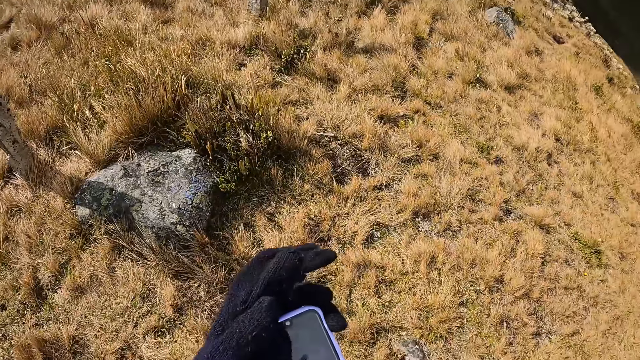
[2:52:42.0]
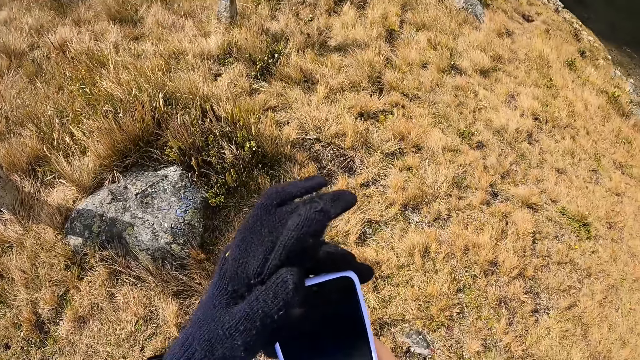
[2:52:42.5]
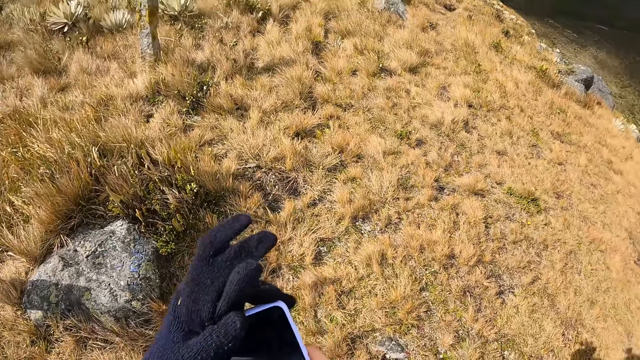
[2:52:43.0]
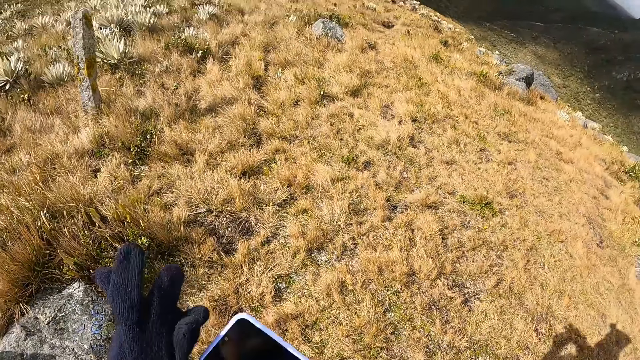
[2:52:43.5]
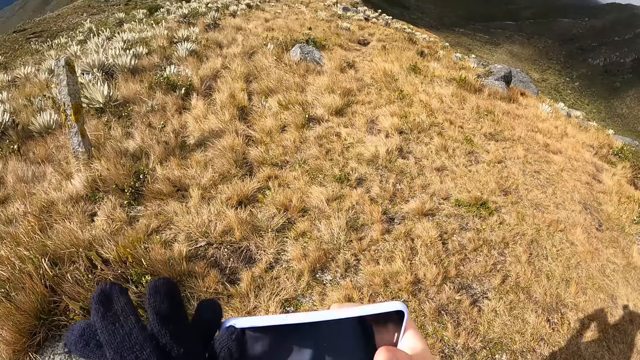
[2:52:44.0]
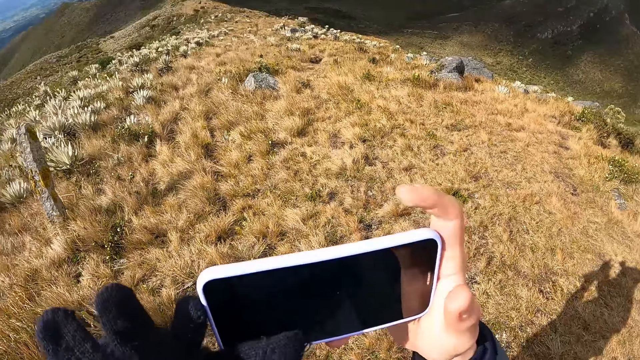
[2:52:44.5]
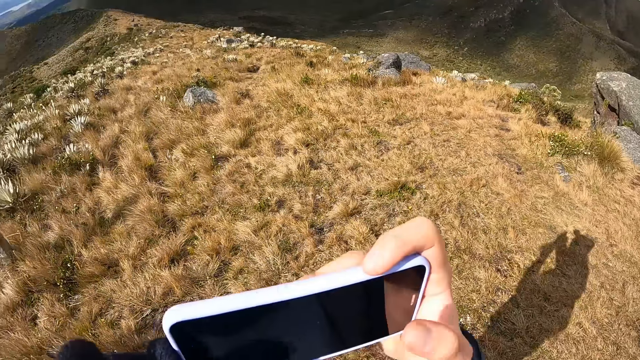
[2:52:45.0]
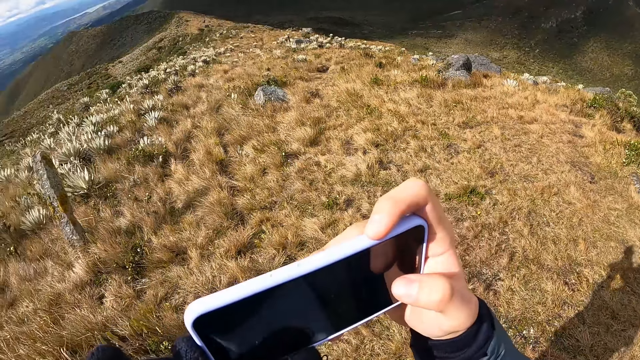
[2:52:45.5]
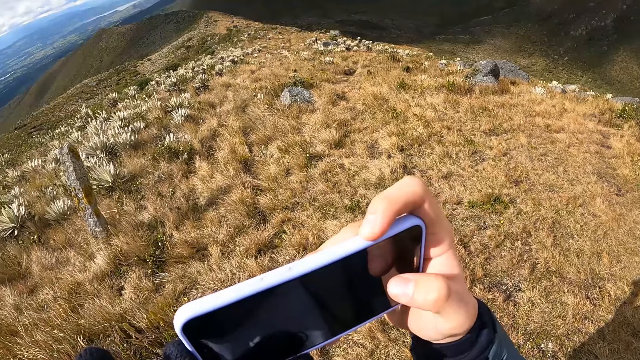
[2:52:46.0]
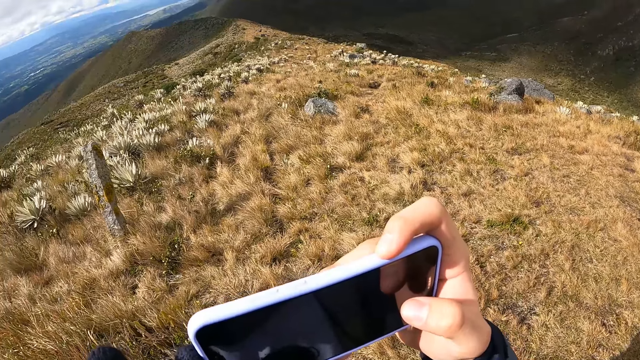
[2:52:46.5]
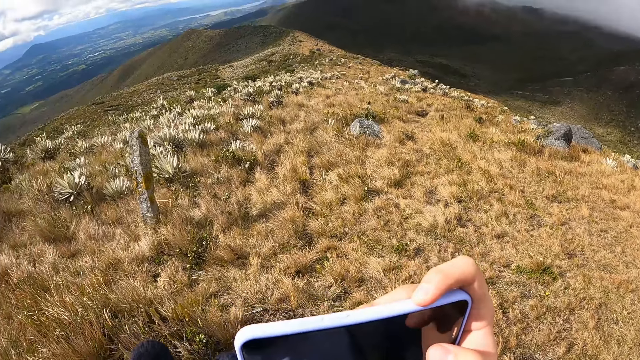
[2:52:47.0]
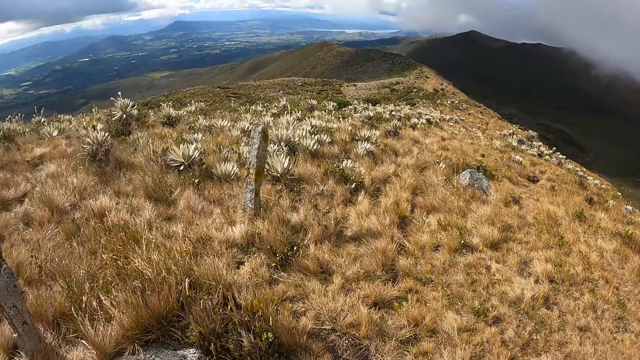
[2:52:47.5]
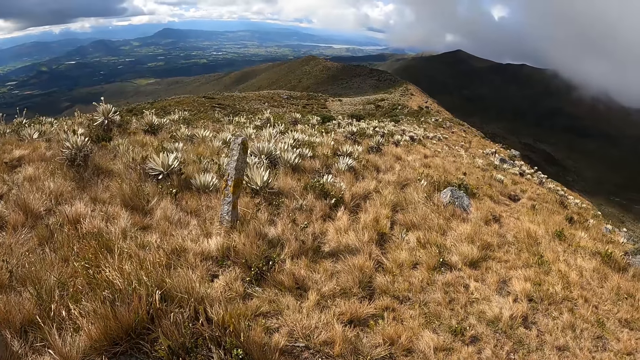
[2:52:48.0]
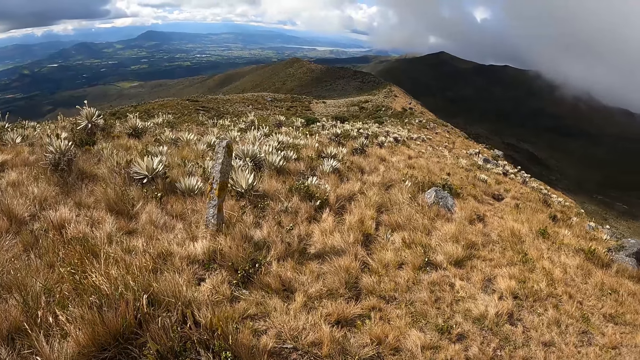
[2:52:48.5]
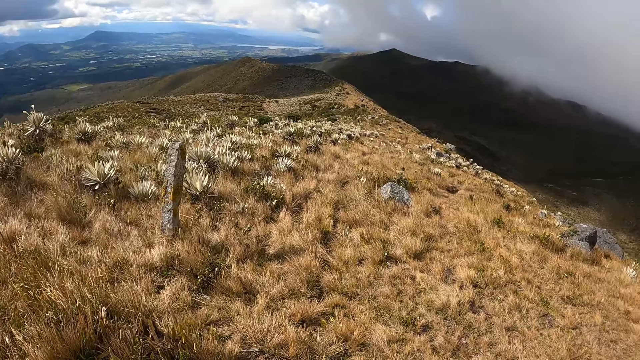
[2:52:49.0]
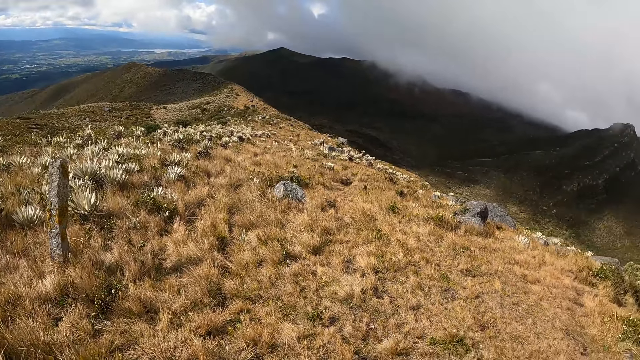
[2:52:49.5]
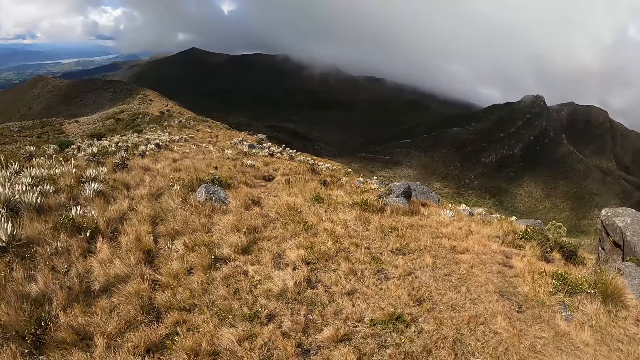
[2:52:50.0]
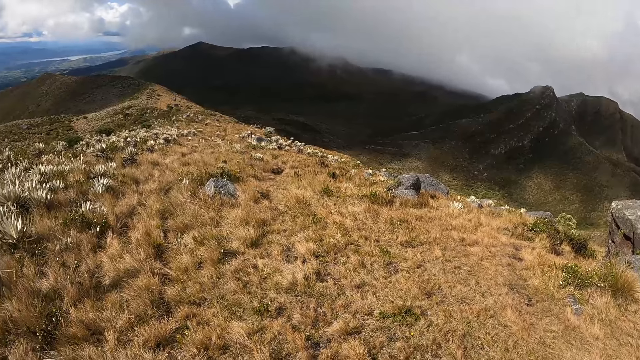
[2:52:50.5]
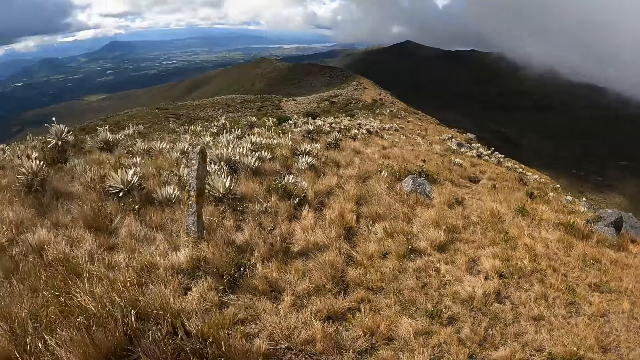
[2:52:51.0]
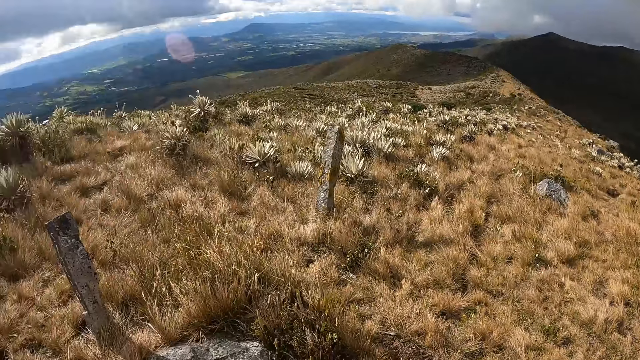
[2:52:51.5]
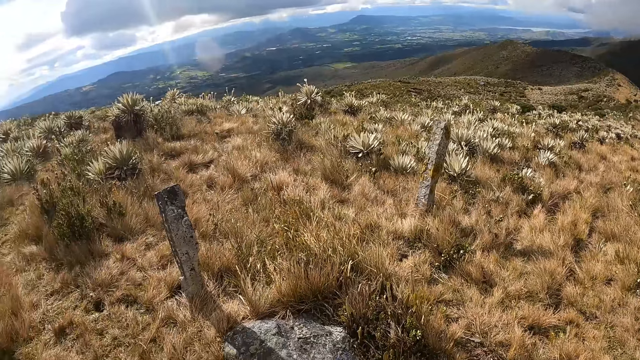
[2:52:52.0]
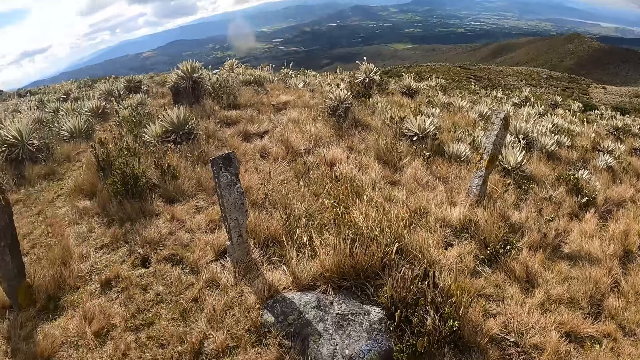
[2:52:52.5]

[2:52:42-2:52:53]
The camera wearer turns around the hill. He uses his phone and looks at the phone. He takes a video of the hill with his phone. He looks around the hill.

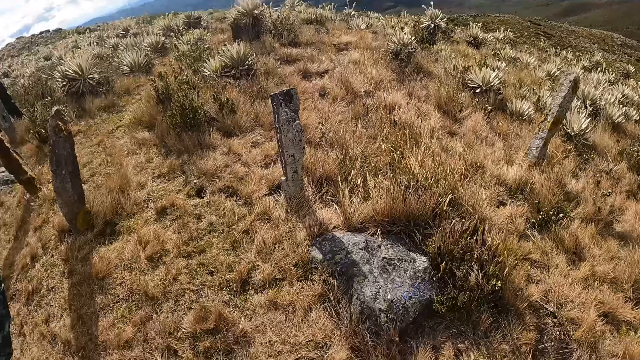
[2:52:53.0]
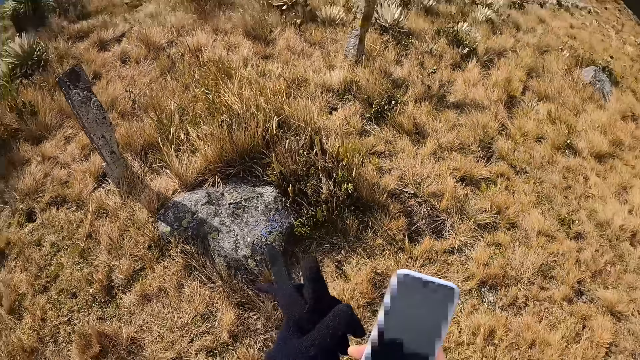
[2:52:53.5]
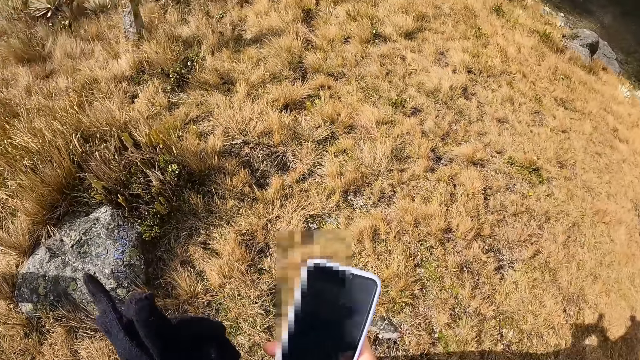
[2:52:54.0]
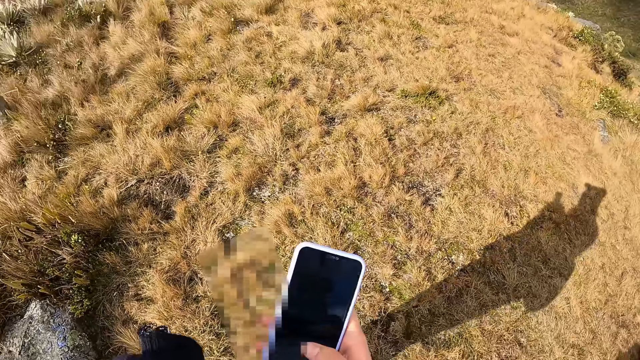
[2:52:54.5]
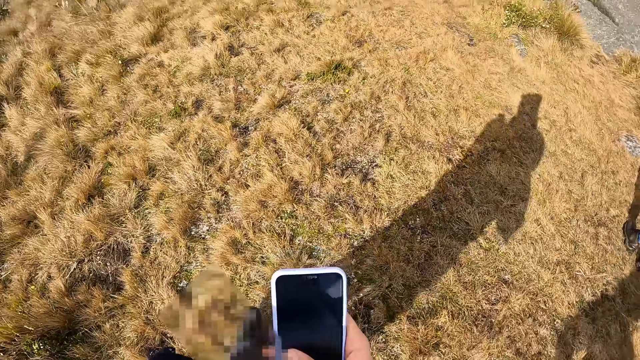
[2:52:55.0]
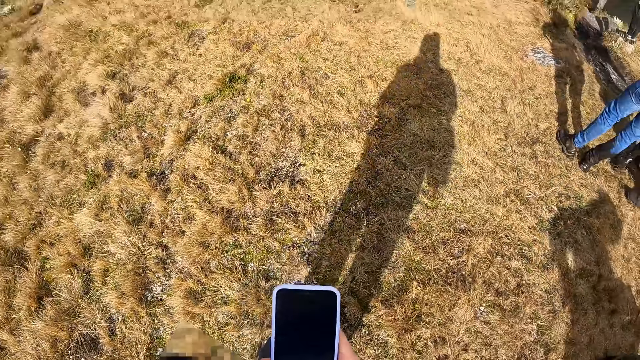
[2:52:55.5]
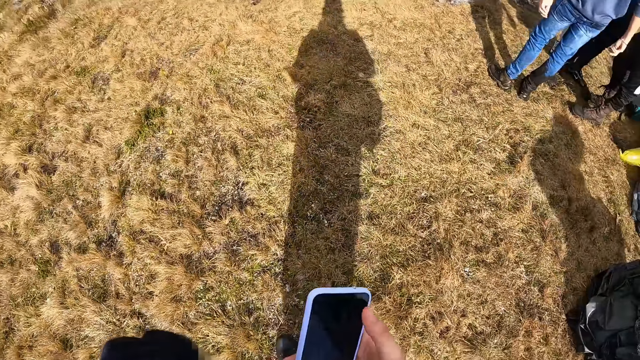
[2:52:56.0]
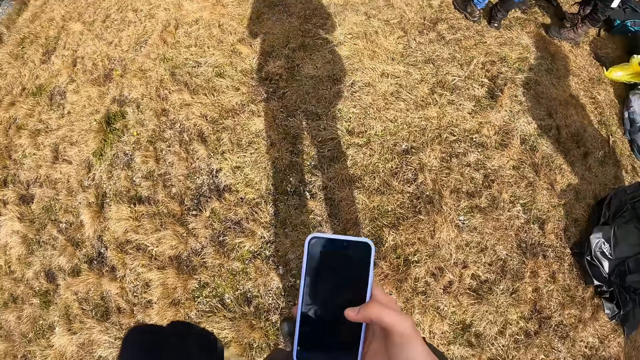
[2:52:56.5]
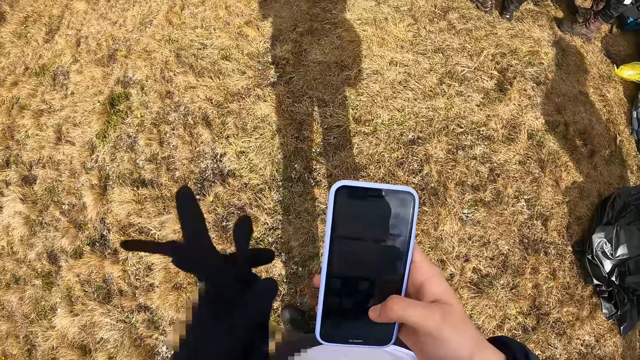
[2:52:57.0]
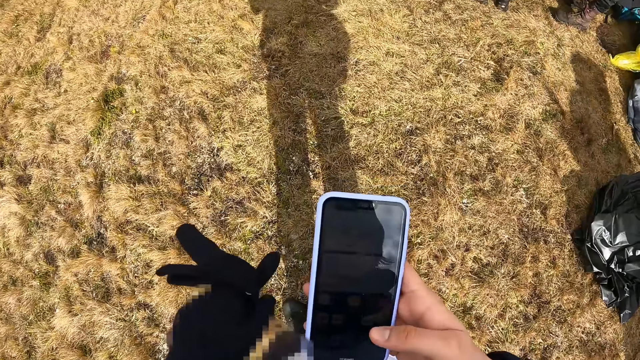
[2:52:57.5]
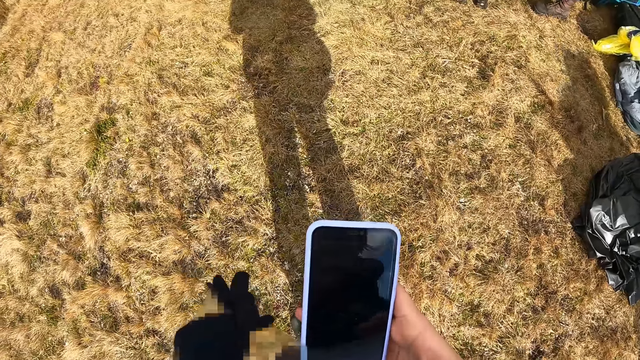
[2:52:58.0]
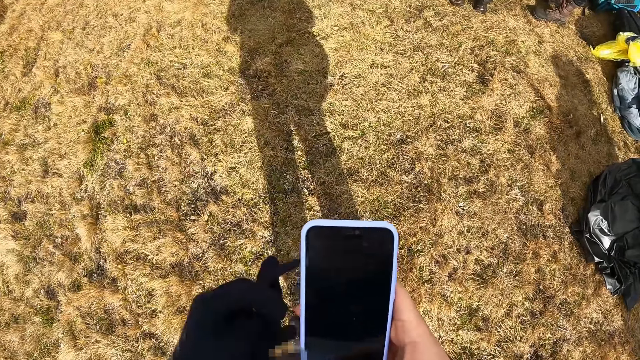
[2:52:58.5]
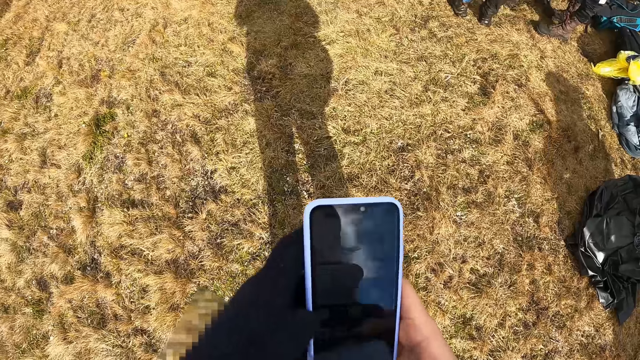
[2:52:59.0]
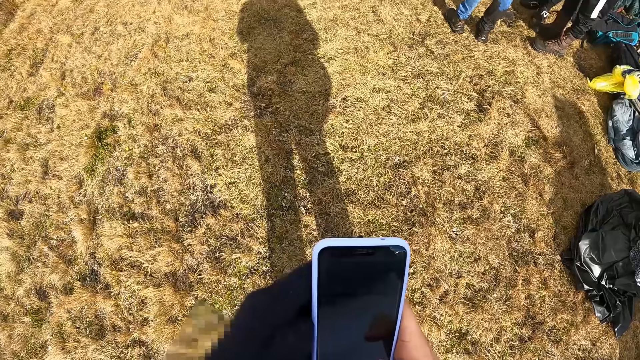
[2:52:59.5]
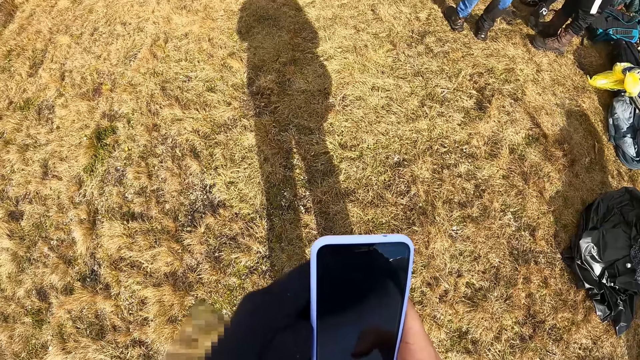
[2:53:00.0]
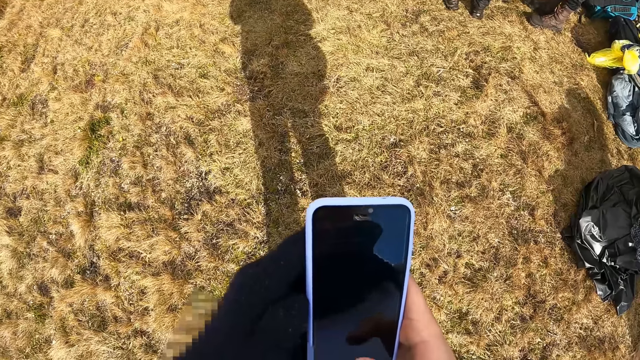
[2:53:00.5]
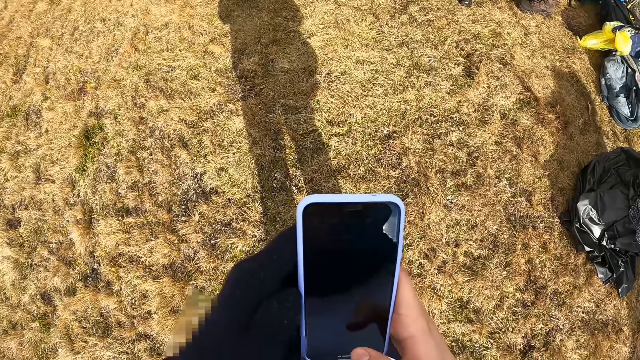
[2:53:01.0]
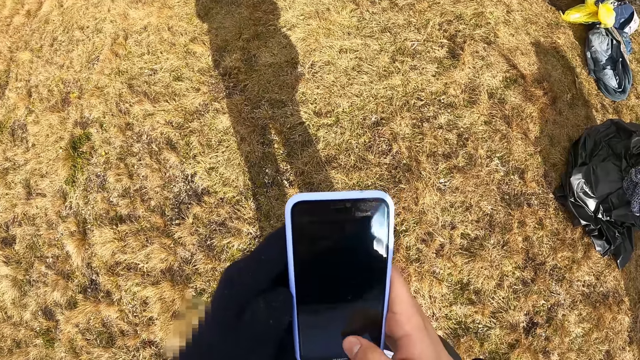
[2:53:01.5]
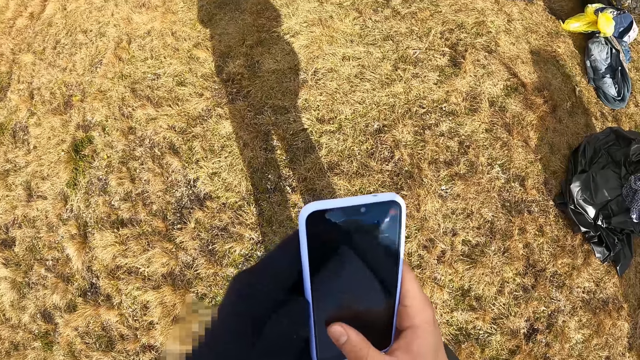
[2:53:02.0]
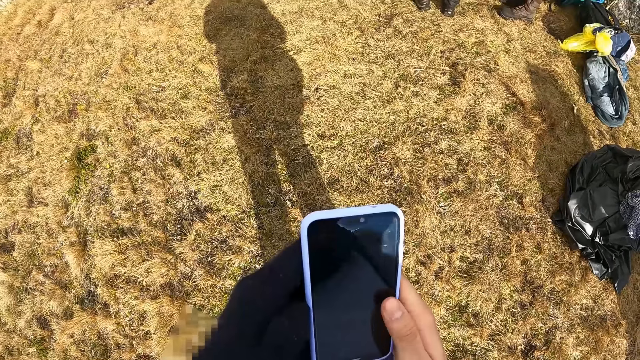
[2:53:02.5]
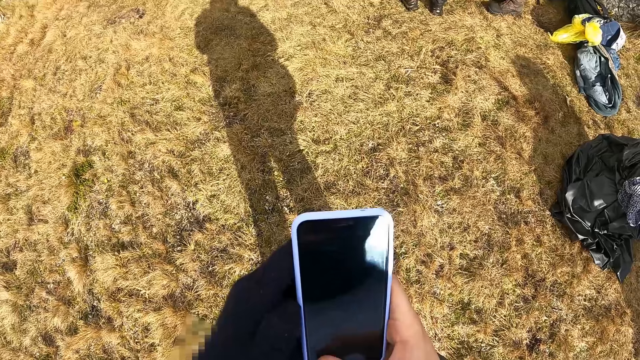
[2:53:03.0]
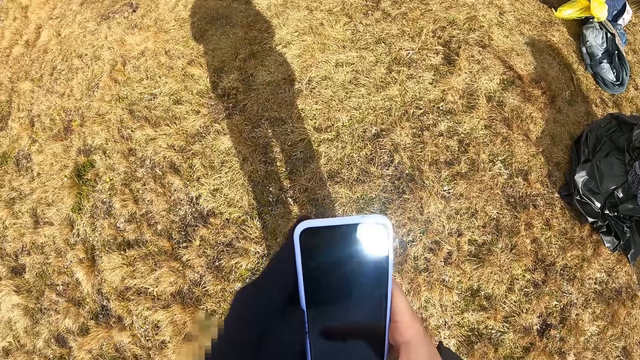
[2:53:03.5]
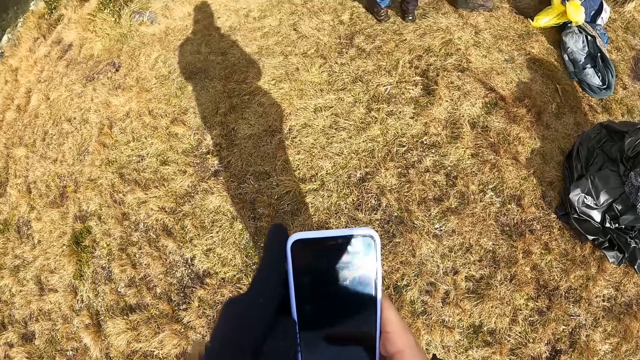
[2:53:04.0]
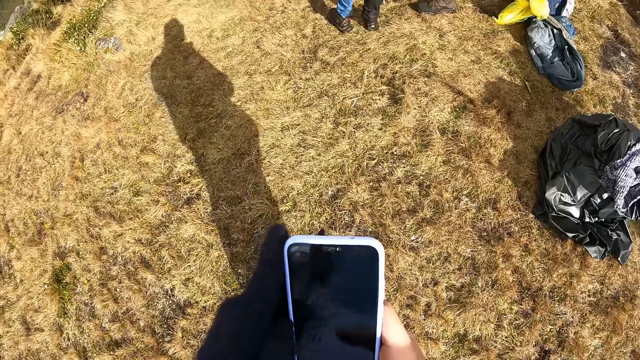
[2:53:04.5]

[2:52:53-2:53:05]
The camera wearer walks on the hill. He uses his phone and browses the phone.
